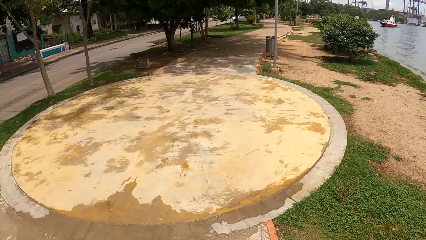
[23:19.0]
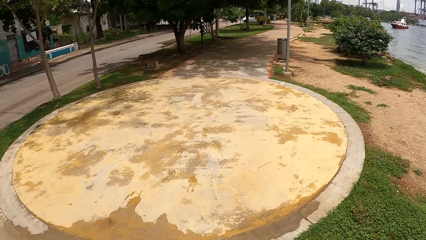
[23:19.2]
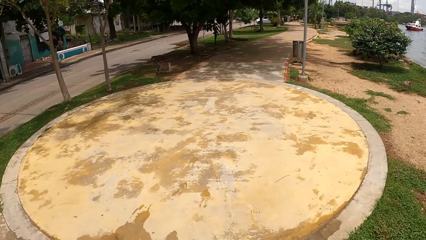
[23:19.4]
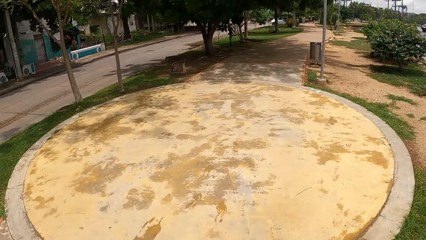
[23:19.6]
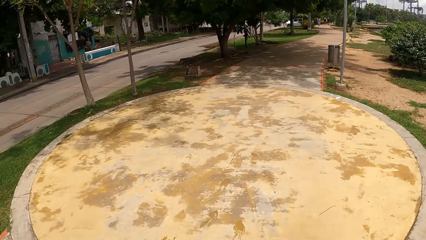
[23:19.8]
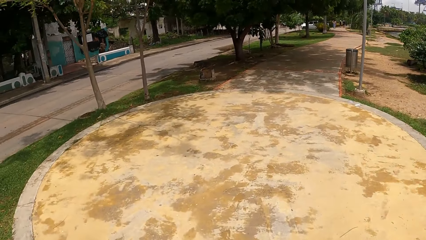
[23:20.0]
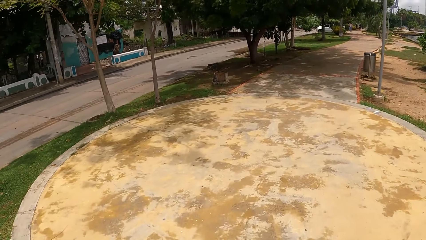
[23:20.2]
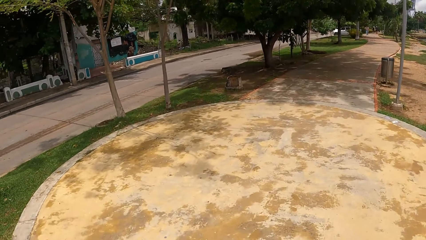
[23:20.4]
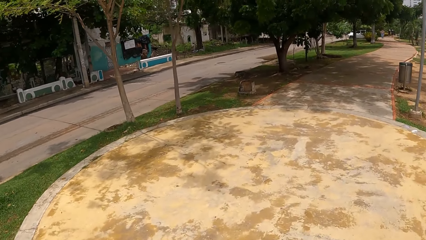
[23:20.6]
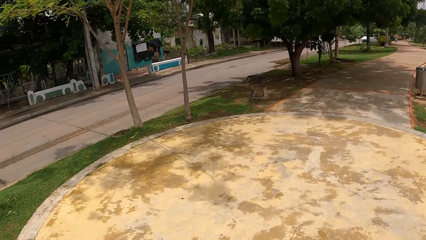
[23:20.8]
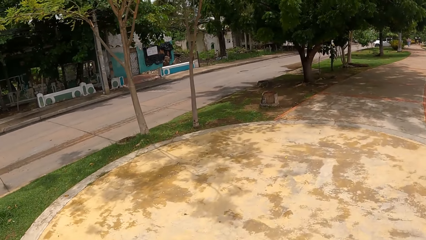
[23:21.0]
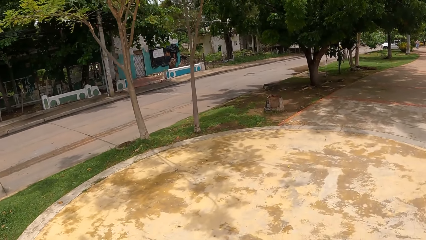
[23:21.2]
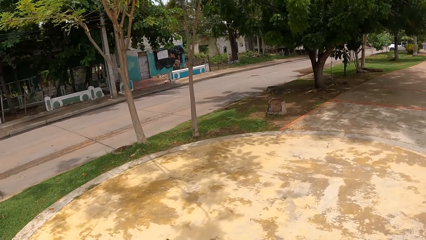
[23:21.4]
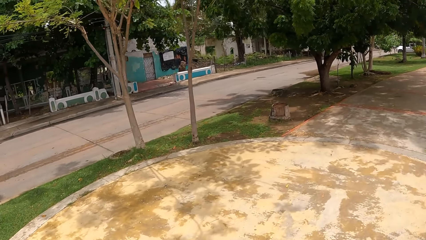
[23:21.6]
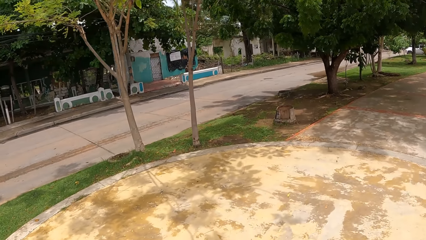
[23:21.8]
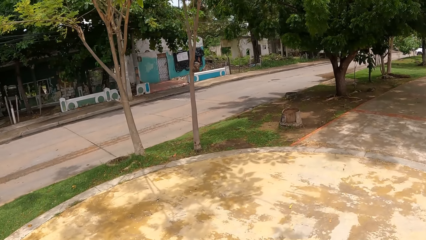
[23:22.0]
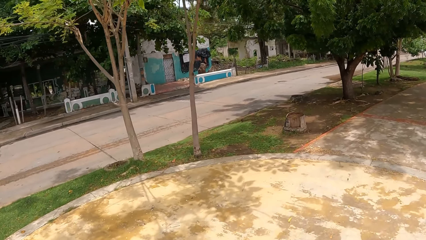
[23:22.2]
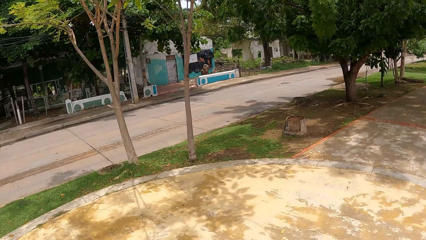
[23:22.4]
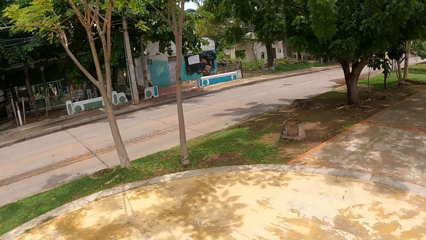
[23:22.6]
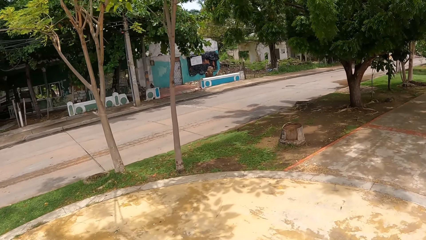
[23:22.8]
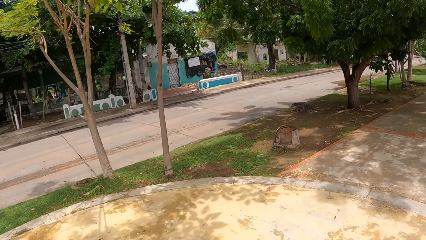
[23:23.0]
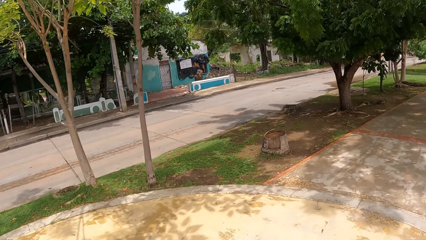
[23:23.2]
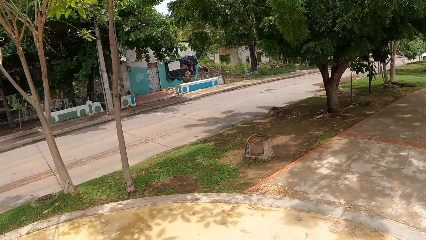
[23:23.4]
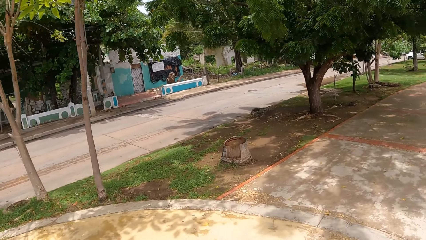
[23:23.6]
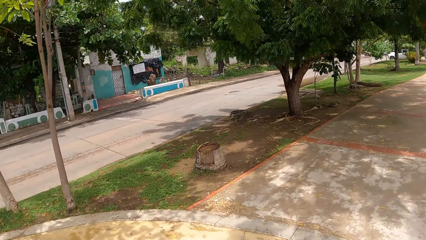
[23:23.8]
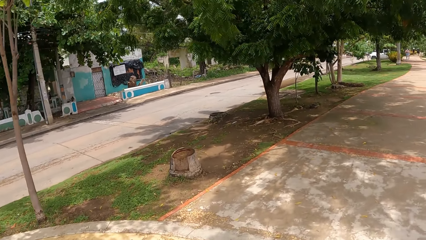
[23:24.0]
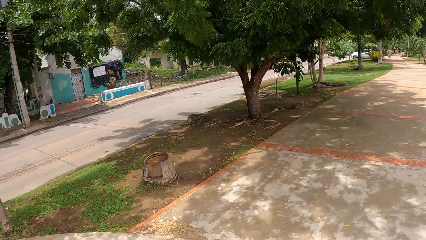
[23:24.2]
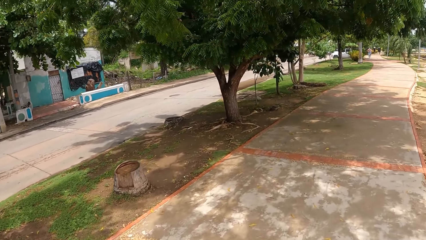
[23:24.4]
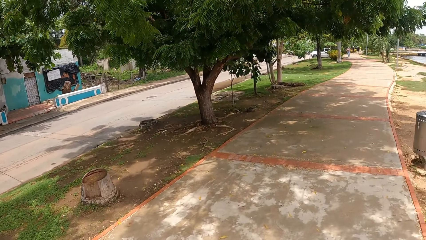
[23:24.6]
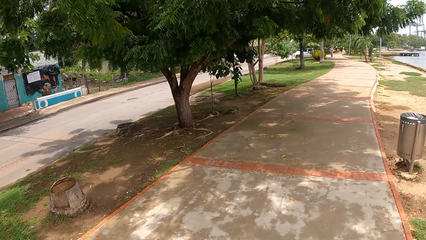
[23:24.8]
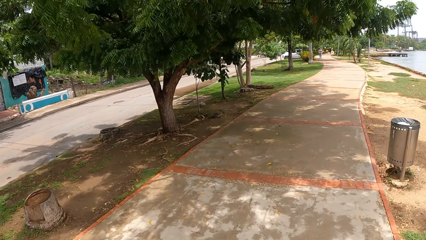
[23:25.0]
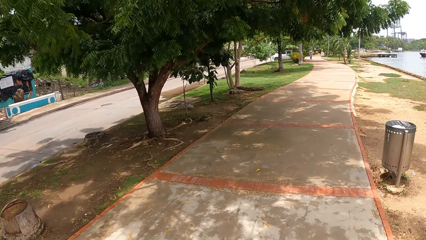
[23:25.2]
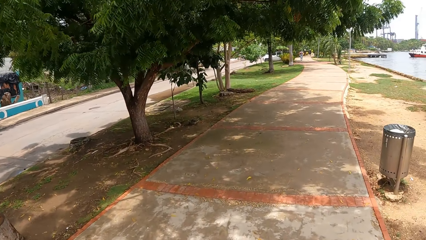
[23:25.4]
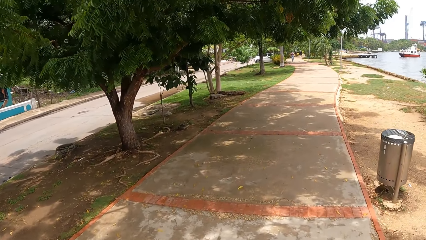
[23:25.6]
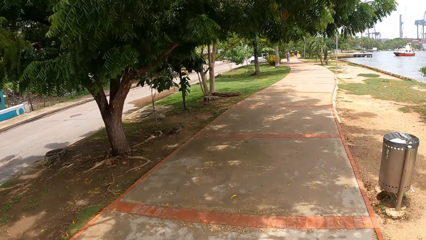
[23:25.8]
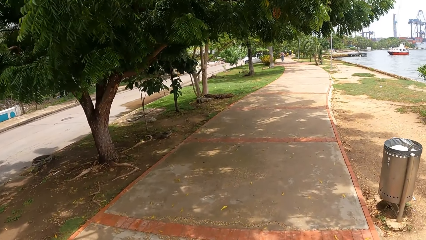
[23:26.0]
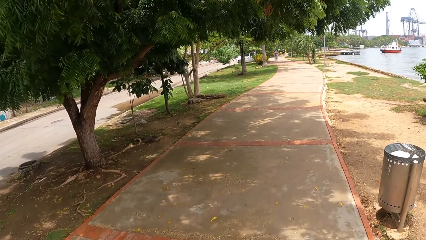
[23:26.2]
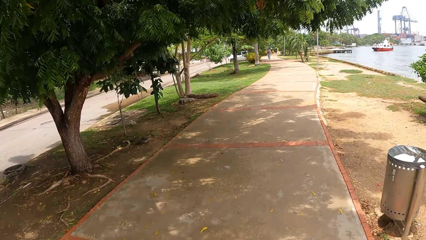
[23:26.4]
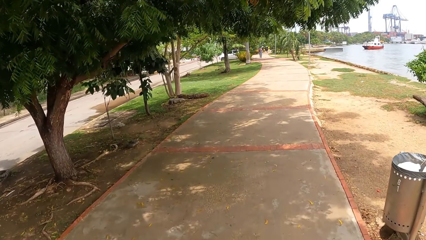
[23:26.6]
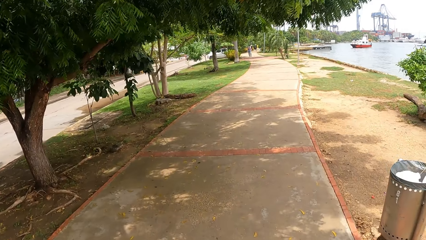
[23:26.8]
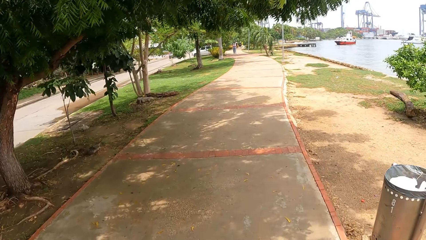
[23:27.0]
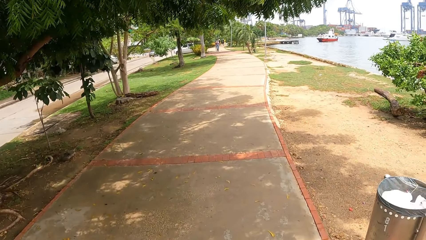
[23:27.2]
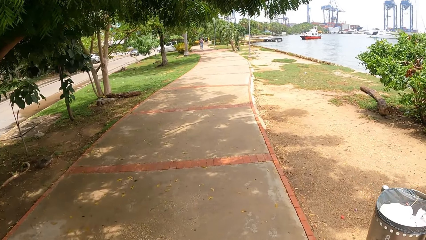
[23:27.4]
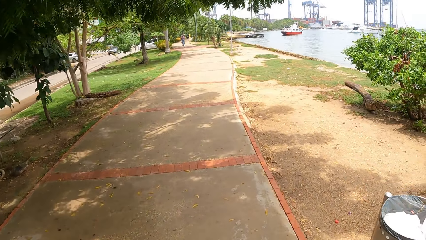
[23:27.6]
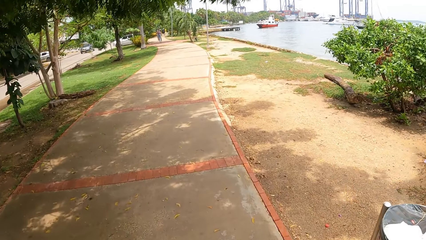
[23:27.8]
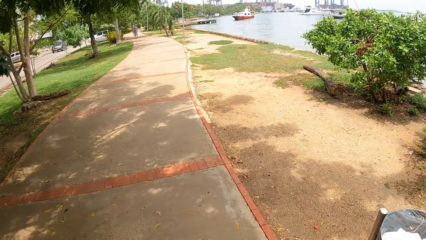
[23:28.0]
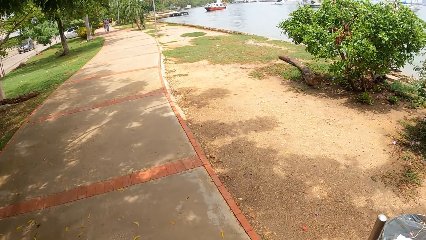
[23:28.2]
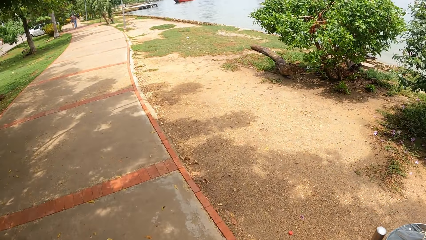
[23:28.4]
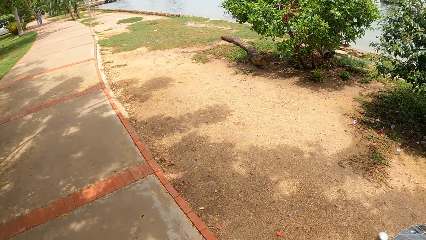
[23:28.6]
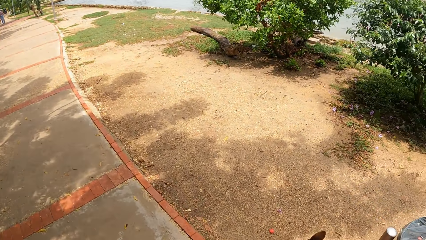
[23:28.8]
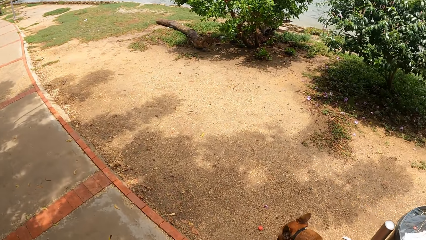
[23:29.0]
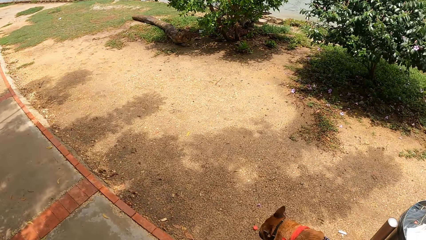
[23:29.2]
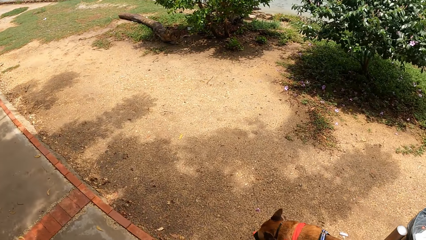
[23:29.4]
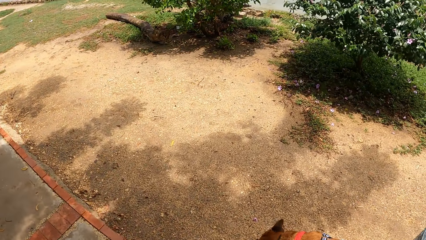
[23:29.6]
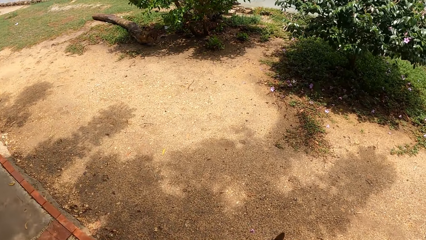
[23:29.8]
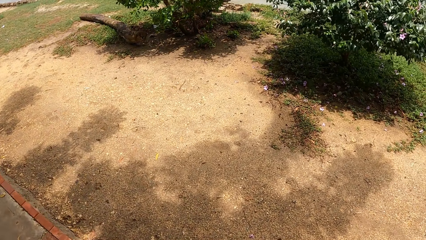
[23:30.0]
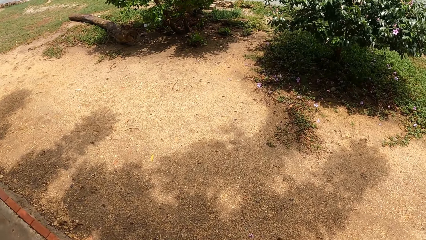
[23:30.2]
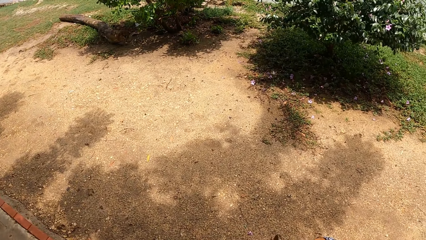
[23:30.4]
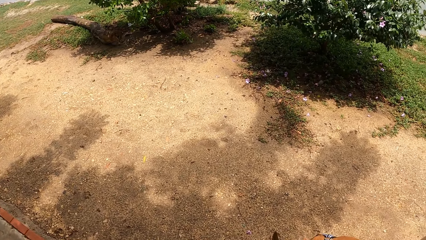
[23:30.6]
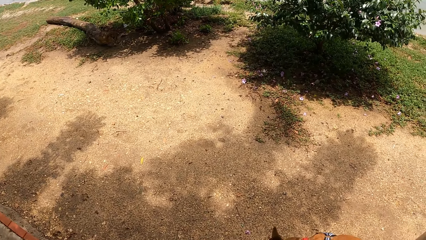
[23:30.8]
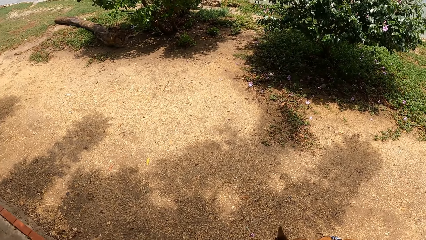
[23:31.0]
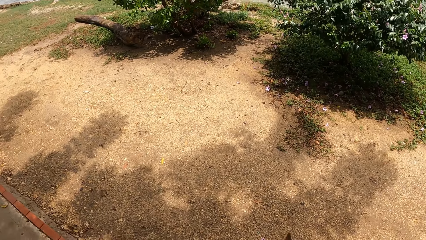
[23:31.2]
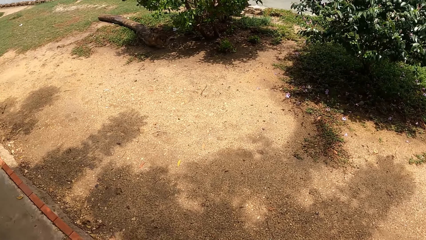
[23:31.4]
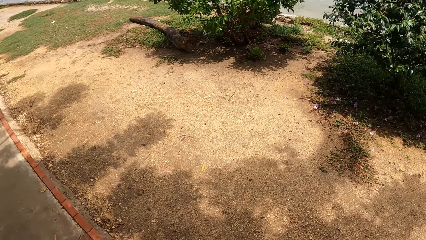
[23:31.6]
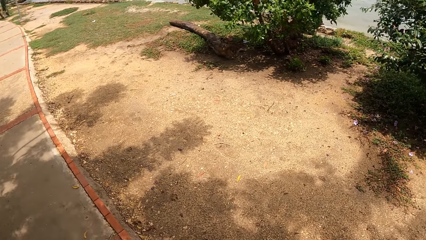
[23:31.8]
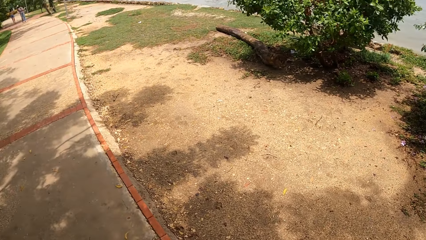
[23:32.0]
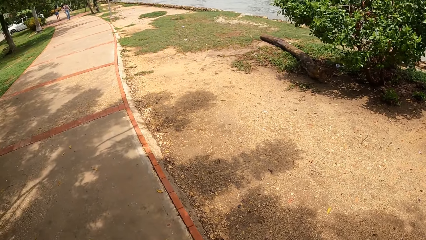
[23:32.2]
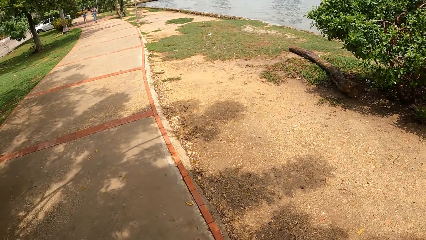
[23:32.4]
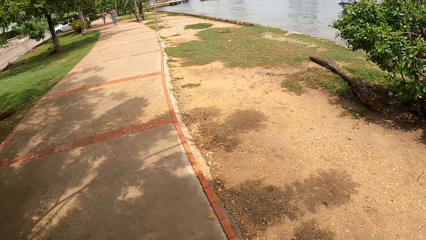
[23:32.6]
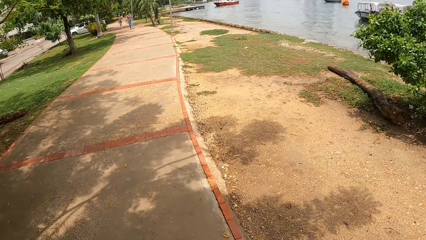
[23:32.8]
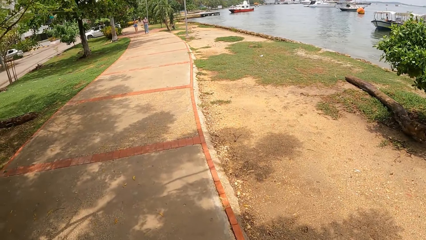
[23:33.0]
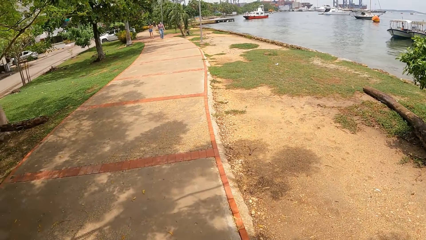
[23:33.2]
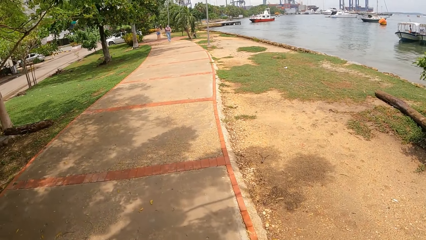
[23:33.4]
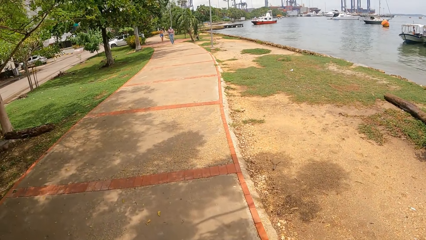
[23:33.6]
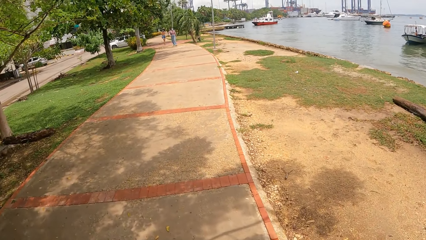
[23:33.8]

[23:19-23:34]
The camera wearer looks around a road. They walk a dog on a sidewalk. They stare at the dog. They look around the sidewalk. They look around. They walk the dog along the sidewalk.
